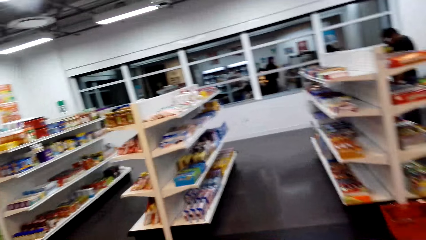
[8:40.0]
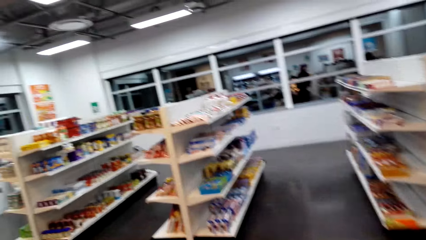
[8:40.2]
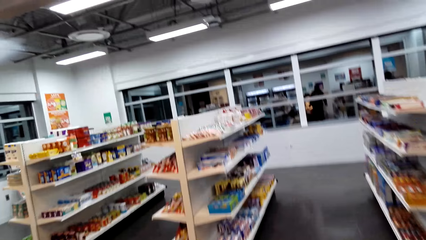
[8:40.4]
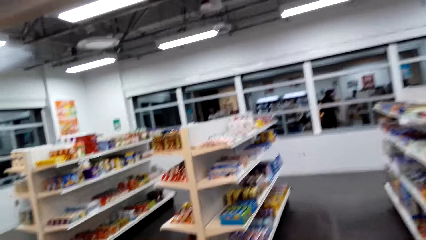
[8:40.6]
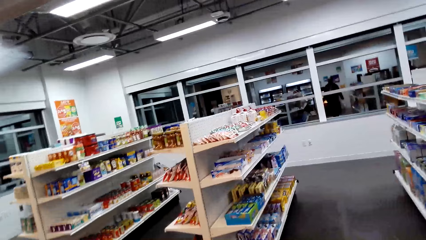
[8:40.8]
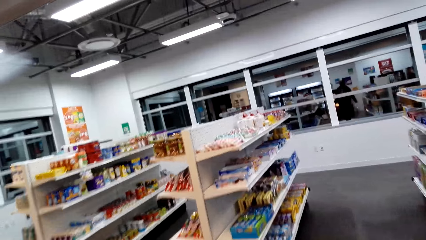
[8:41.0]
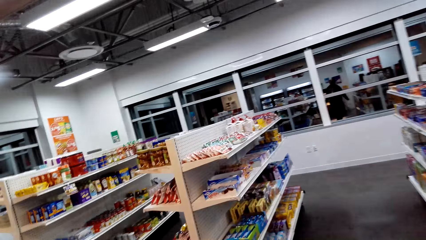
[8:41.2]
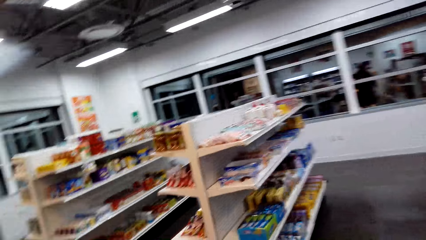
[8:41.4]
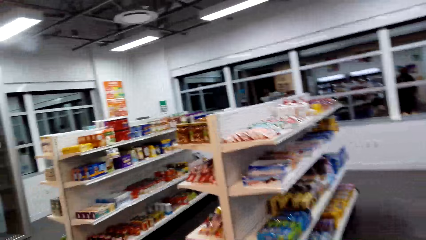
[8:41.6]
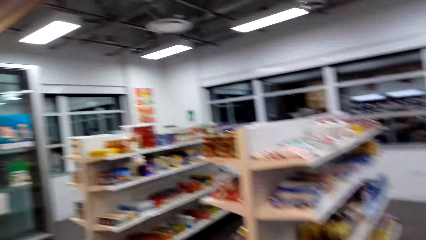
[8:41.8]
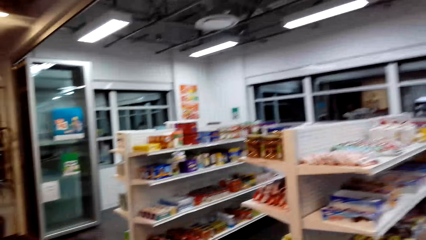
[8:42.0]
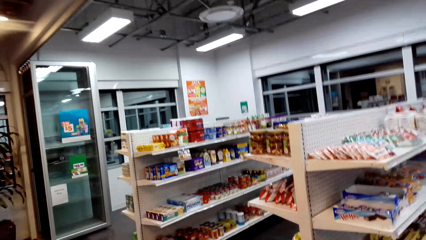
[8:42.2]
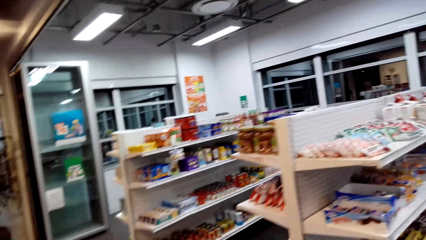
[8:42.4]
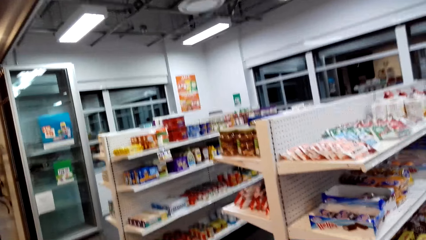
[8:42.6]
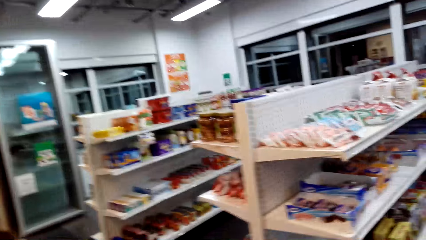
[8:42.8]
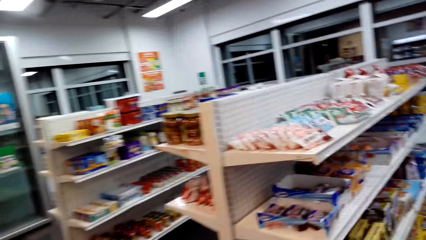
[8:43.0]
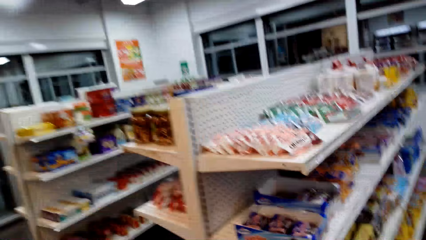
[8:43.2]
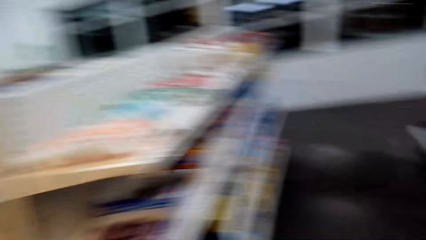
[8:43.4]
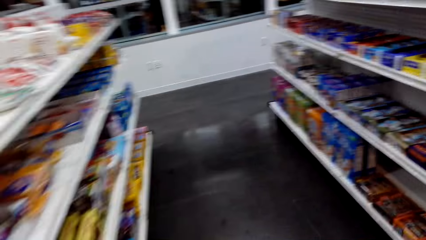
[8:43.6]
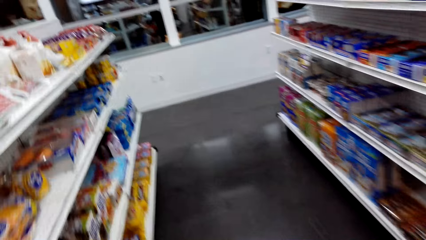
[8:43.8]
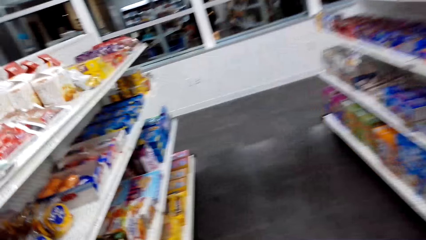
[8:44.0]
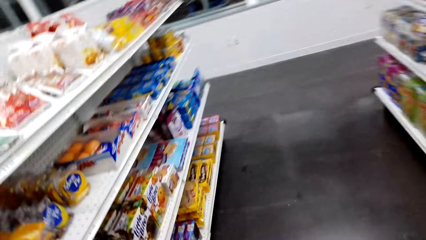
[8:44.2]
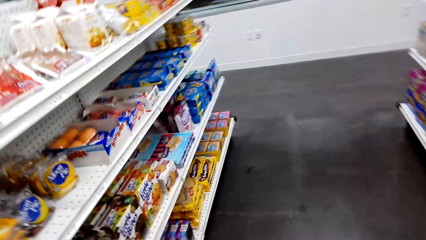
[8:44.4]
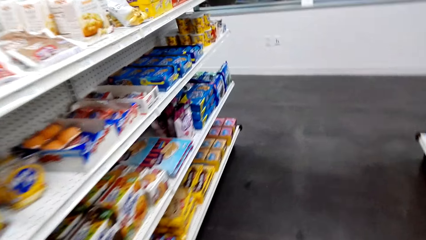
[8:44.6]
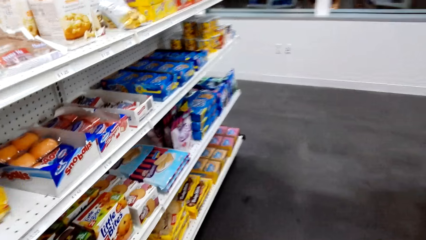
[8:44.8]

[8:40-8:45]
The camera wearer walks.

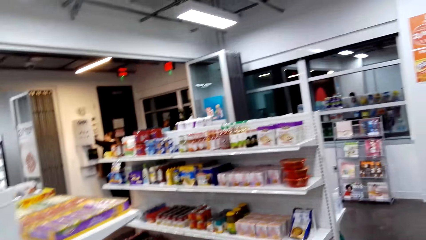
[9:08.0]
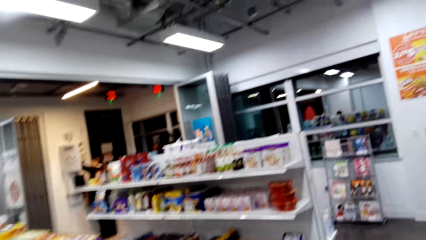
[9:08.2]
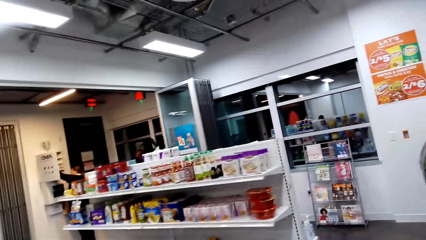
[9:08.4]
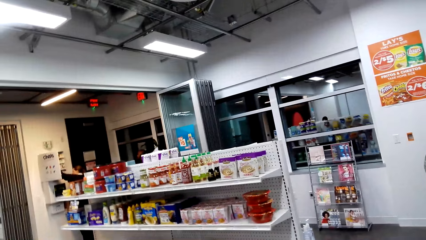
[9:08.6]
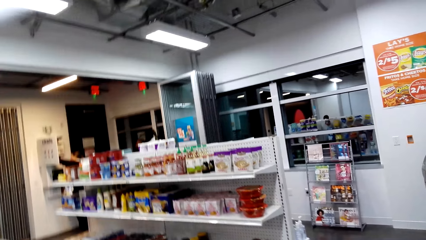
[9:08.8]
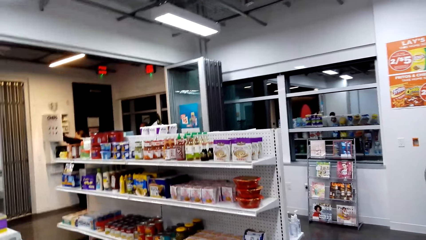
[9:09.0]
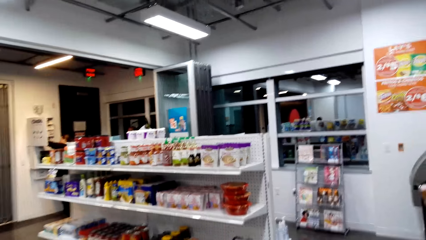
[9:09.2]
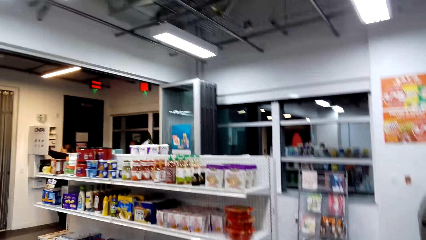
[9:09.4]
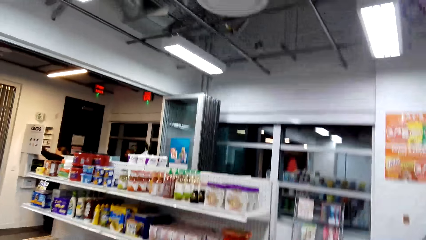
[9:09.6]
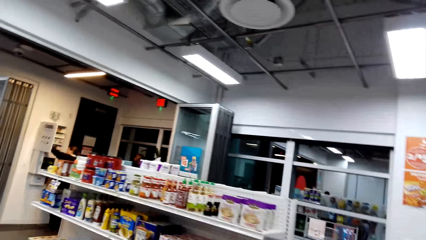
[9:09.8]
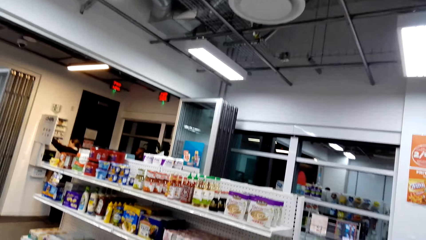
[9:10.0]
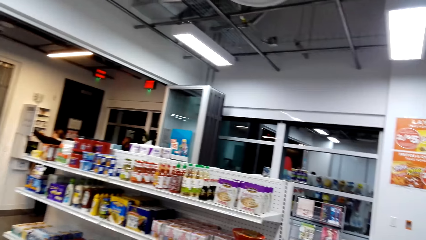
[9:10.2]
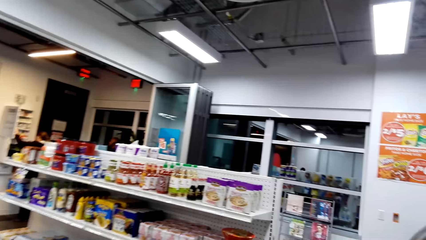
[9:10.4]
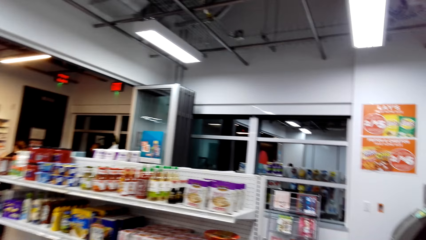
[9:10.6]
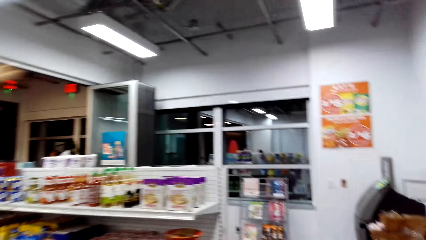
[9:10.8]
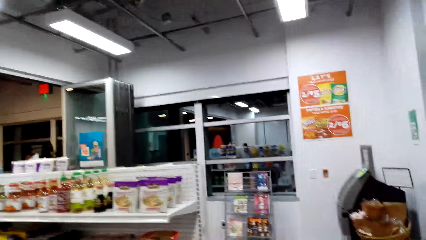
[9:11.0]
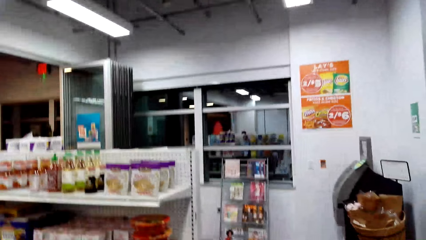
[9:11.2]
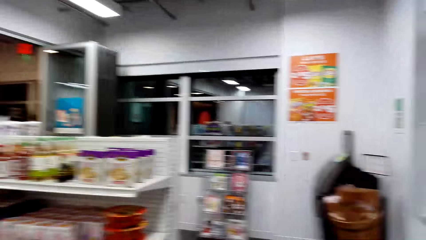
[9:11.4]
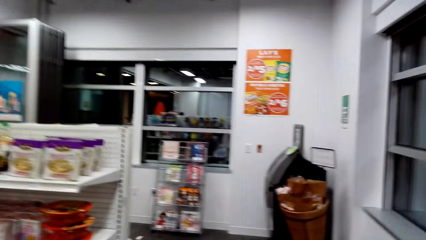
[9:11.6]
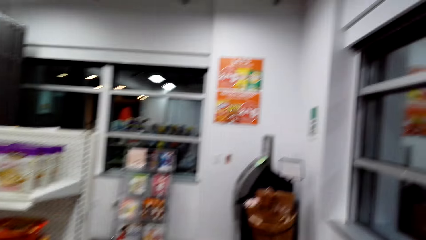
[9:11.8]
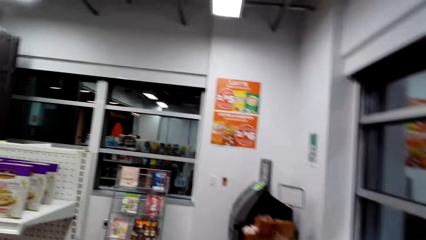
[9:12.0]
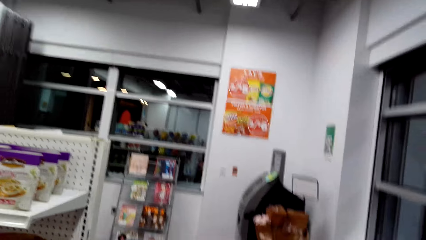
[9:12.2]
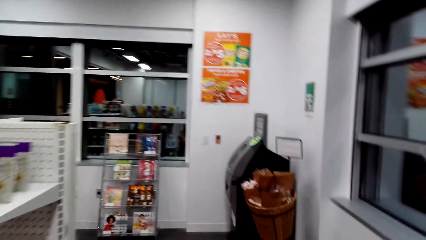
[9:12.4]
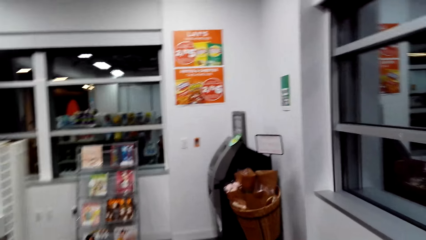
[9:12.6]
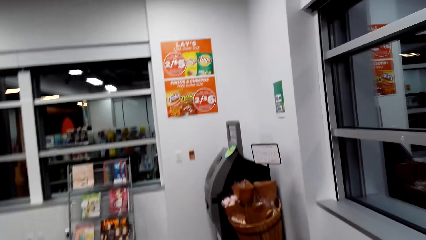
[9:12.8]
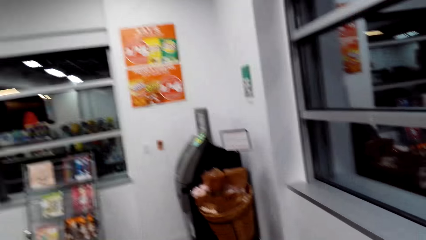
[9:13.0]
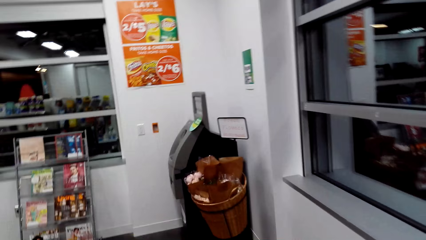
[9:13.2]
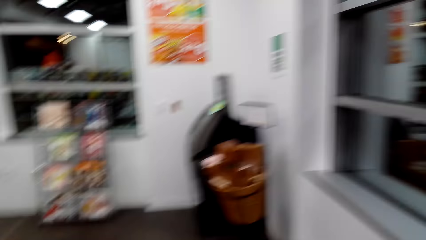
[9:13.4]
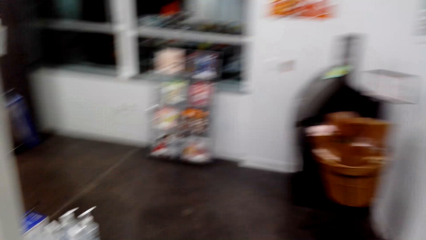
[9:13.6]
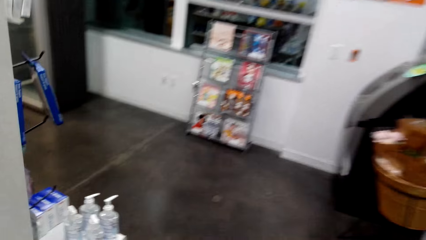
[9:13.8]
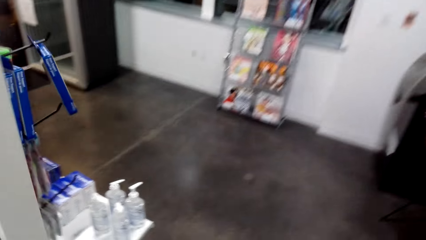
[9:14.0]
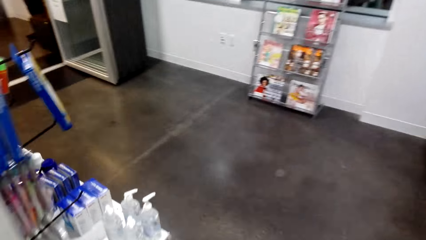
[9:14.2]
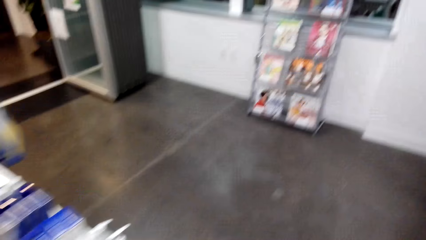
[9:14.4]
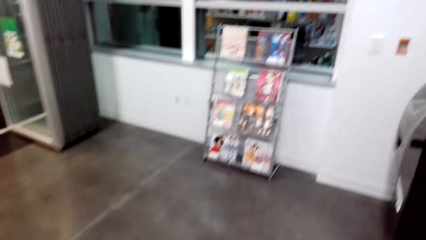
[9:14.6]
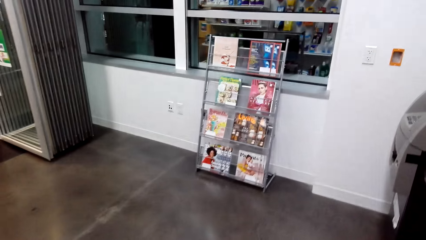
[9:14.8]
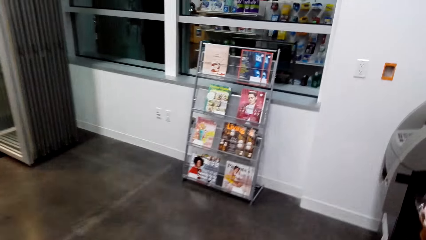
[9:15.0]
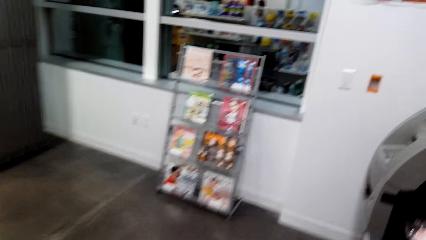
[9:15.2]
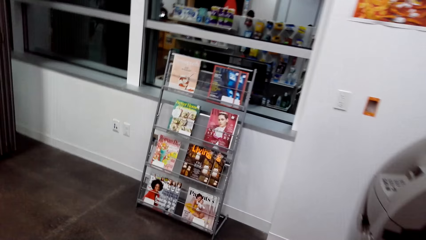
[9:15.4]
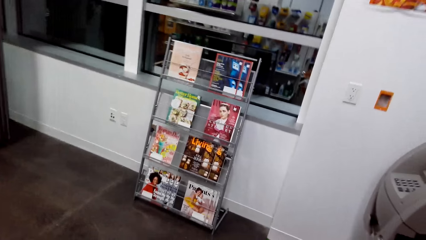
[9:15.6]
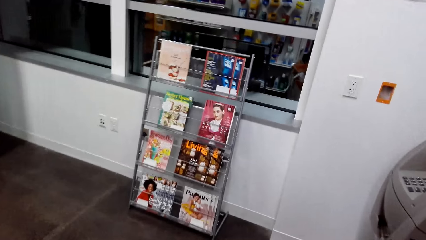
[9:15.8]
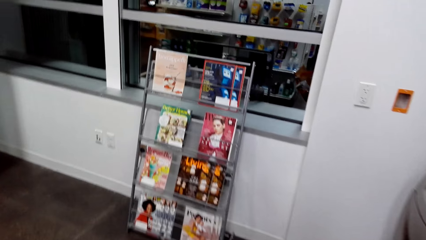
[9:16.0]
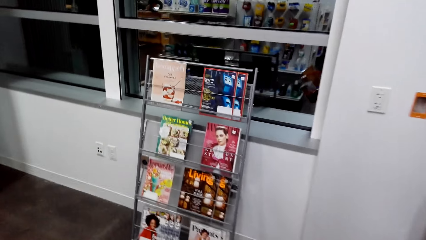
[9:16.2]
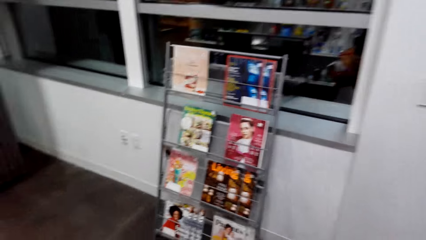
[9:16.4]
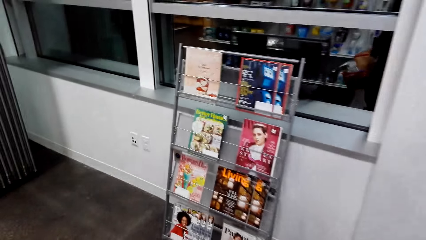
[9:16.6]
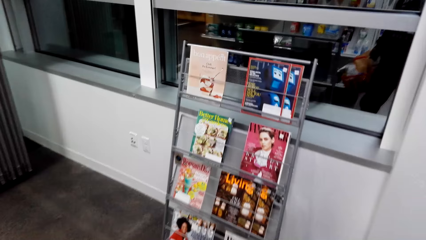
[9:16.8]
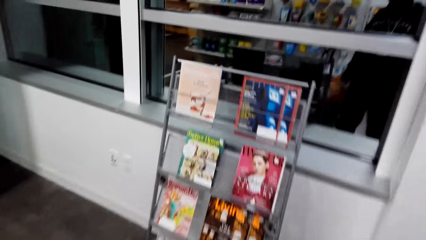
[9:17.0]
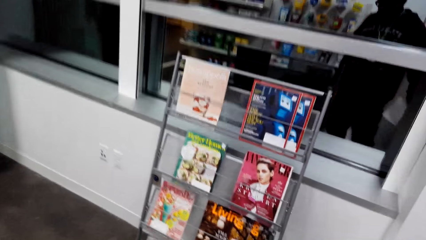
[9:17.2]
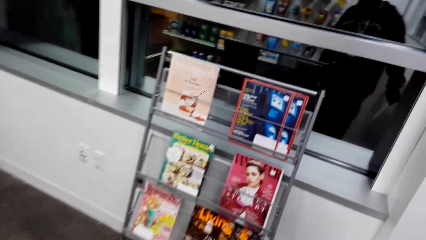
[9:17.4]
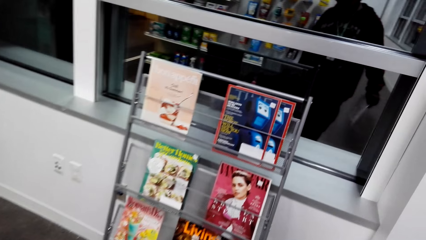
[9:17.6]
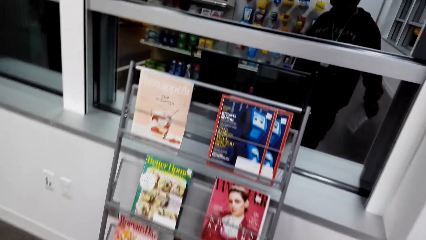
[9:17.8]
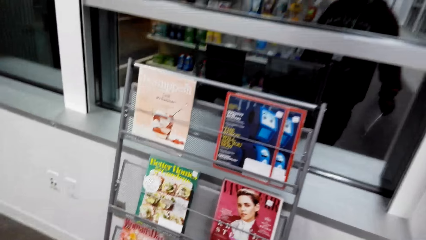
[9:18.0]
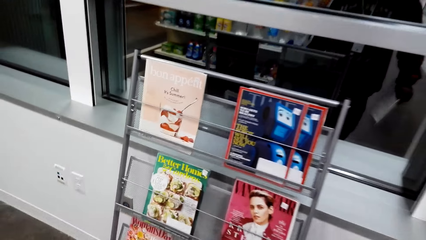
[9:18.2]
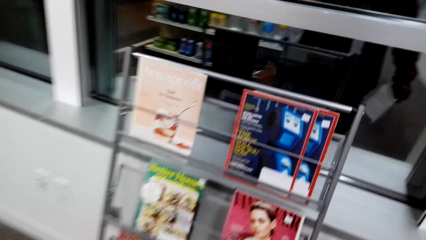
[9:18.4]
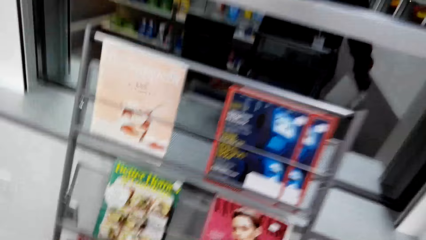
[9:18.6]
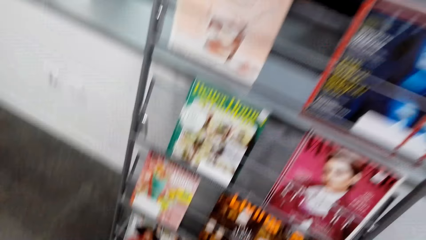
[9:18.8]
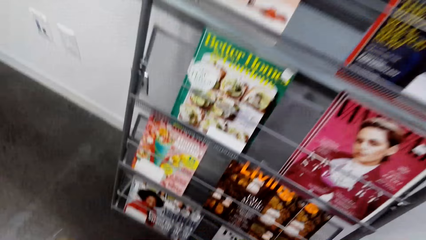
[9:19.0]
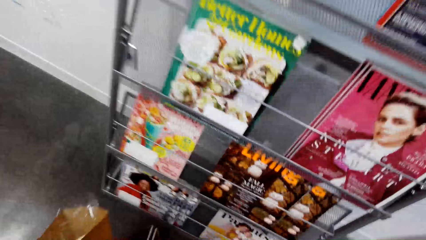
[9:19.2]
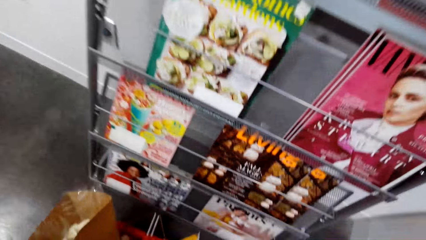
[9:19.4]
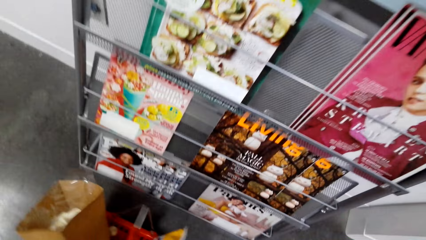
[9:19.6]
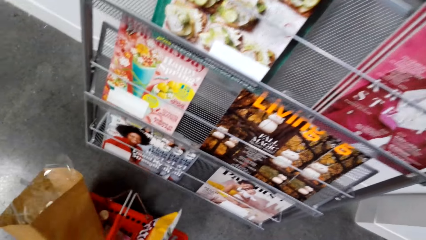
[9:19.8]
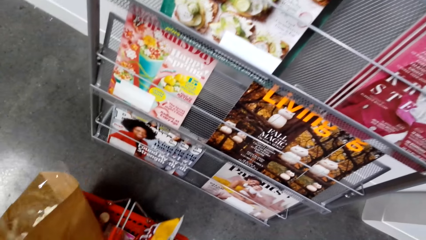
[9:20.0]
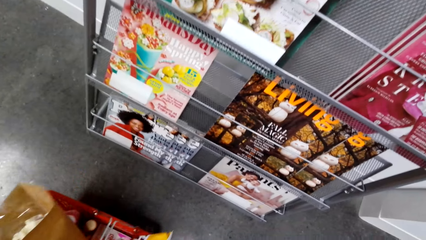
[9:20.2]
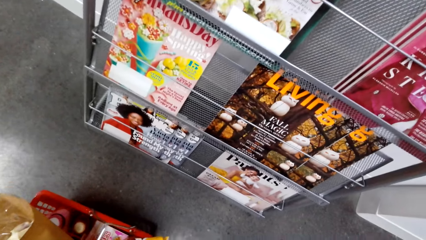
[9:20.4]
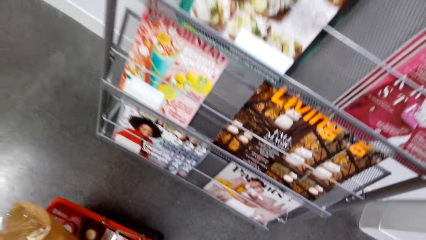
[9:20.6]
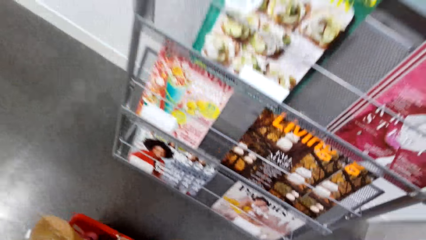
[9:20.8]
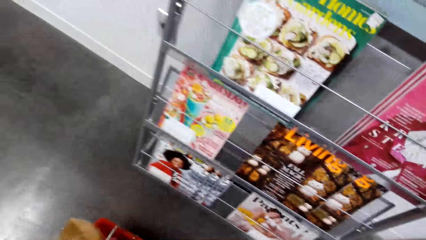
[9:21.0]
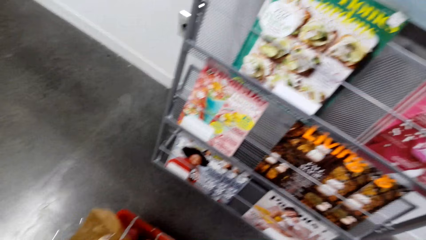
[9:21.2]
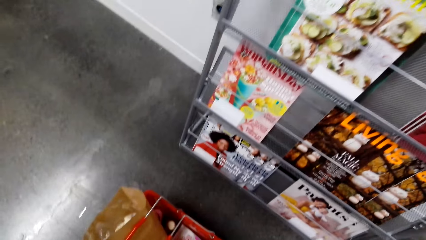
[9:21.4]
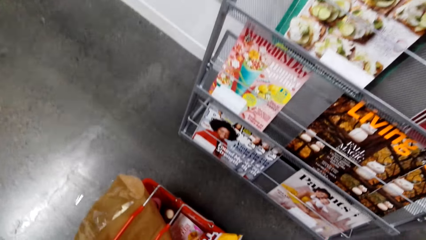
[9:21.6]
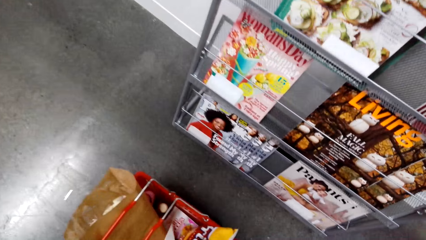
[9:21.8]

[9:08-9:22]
A person holds the shelf. The camera wearer drops the shopping basket or cart.
